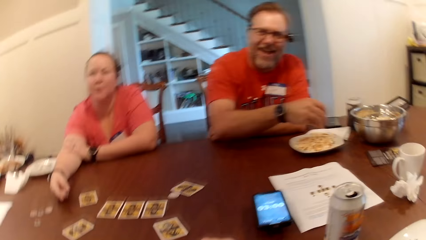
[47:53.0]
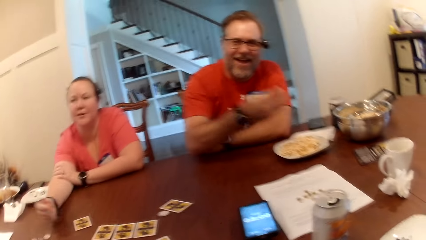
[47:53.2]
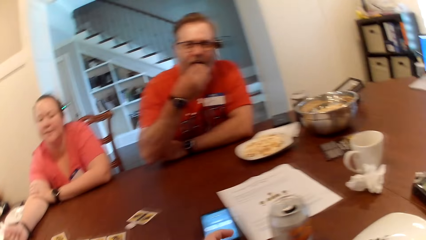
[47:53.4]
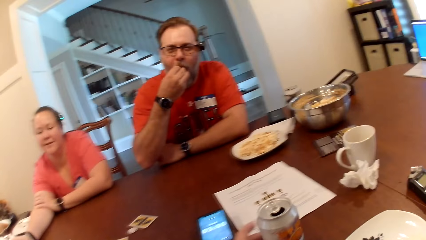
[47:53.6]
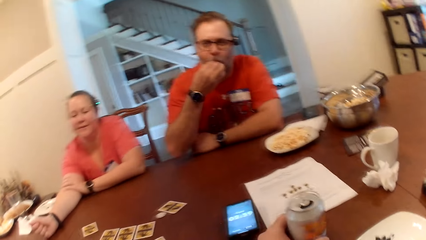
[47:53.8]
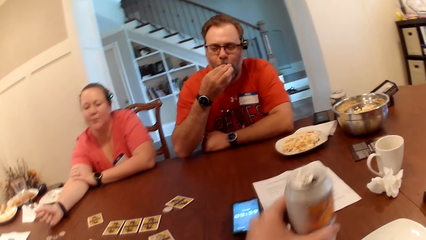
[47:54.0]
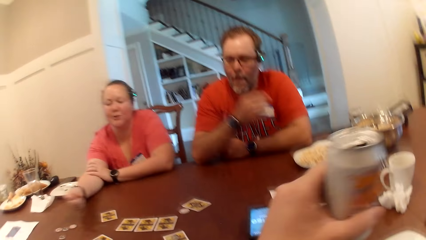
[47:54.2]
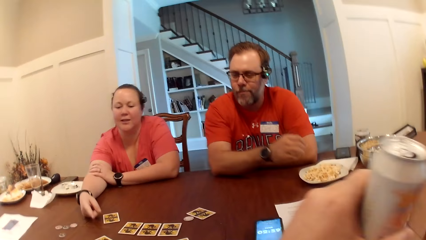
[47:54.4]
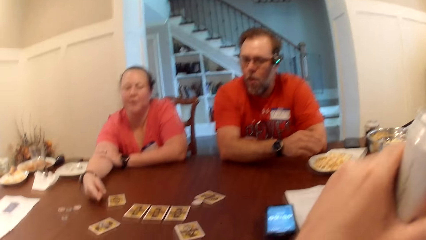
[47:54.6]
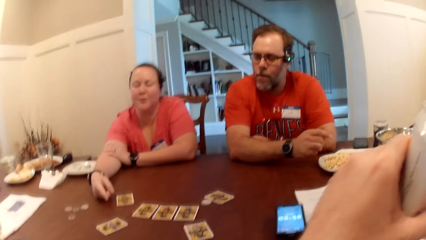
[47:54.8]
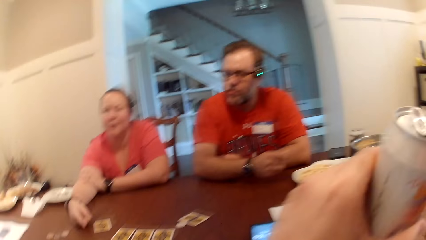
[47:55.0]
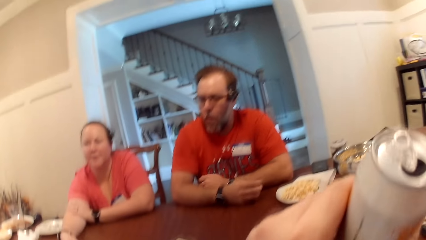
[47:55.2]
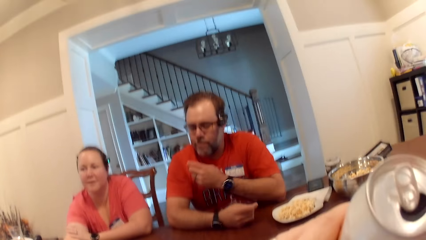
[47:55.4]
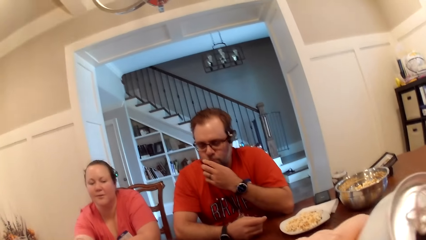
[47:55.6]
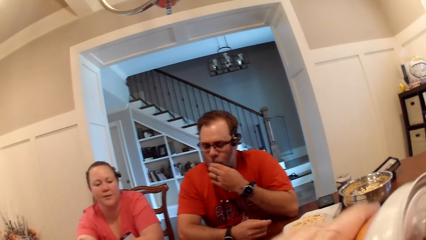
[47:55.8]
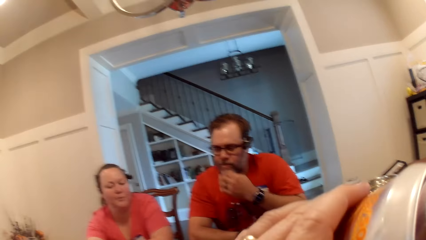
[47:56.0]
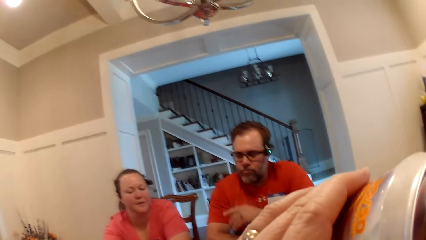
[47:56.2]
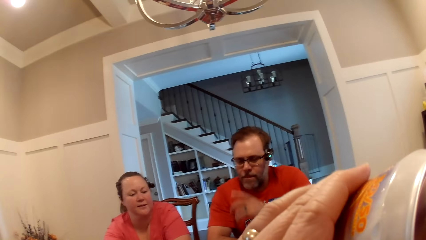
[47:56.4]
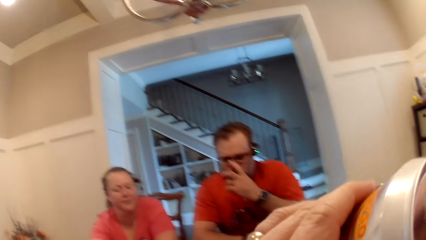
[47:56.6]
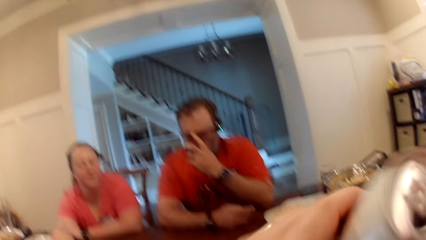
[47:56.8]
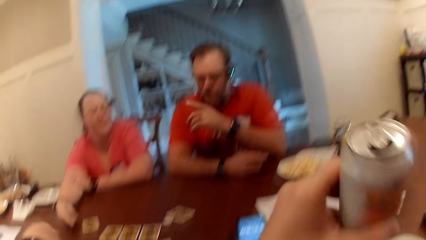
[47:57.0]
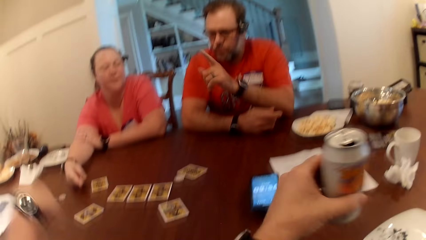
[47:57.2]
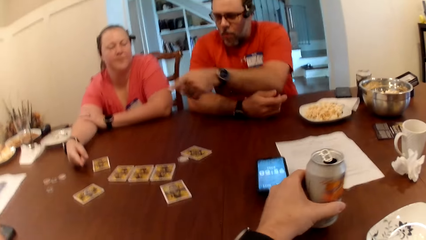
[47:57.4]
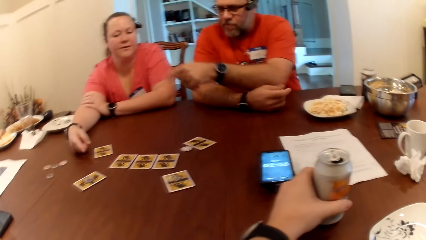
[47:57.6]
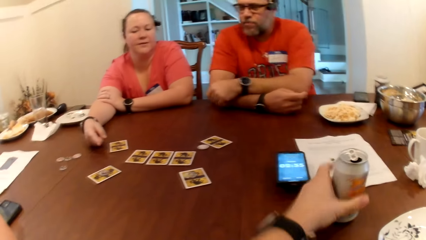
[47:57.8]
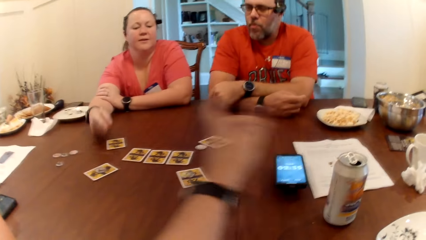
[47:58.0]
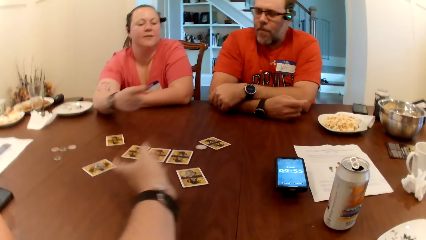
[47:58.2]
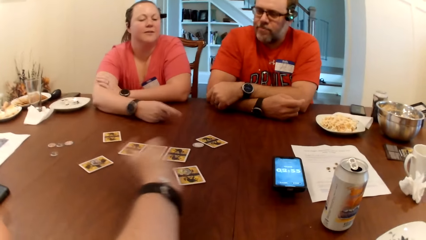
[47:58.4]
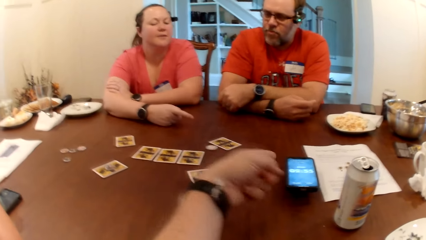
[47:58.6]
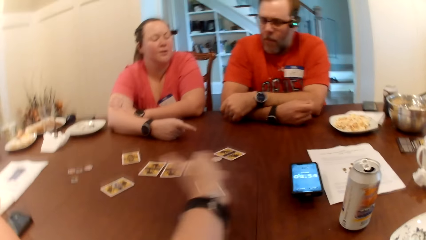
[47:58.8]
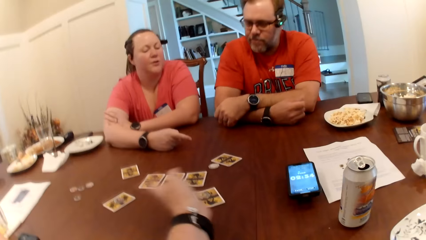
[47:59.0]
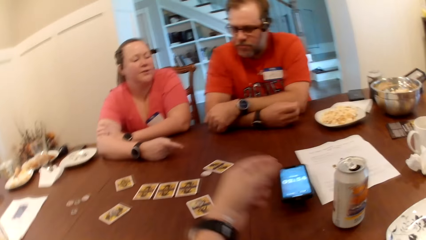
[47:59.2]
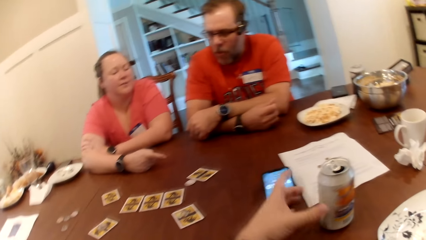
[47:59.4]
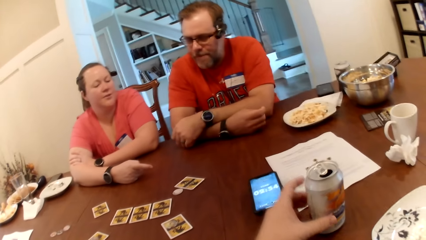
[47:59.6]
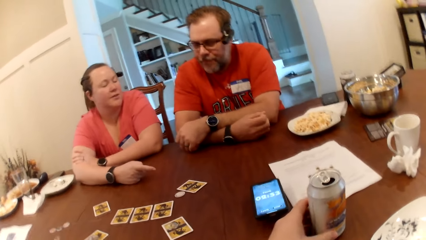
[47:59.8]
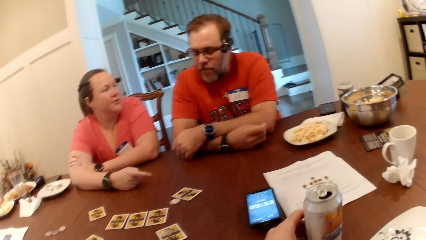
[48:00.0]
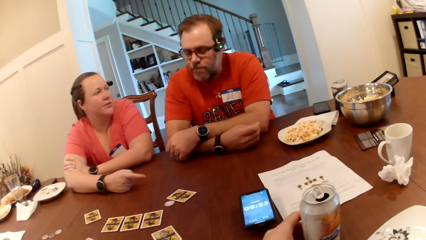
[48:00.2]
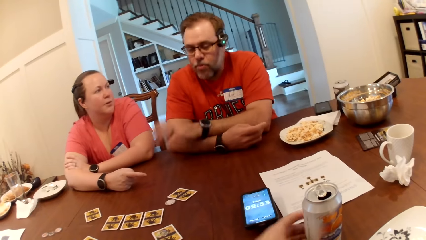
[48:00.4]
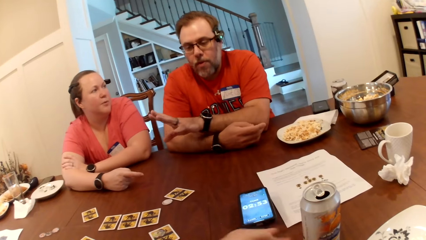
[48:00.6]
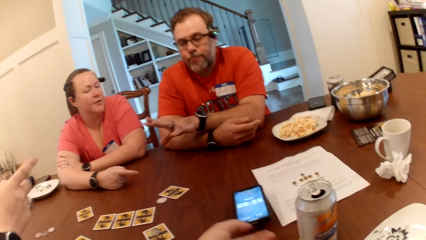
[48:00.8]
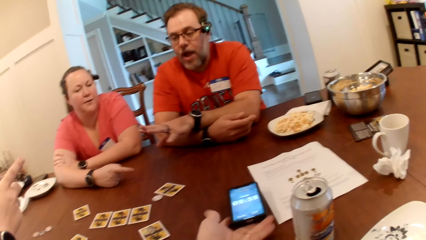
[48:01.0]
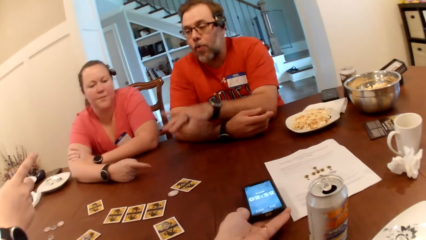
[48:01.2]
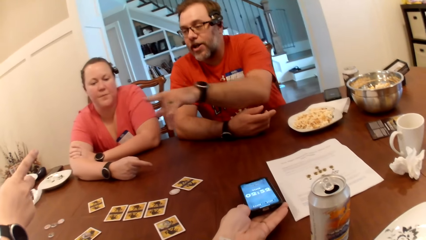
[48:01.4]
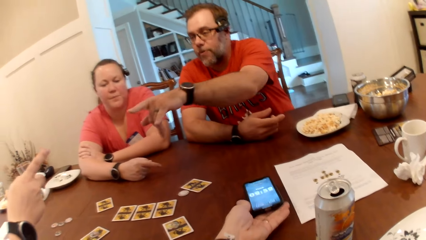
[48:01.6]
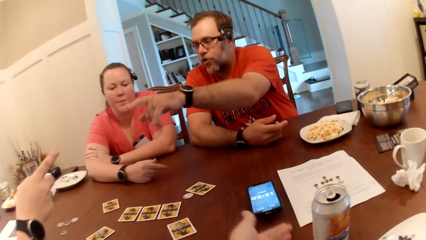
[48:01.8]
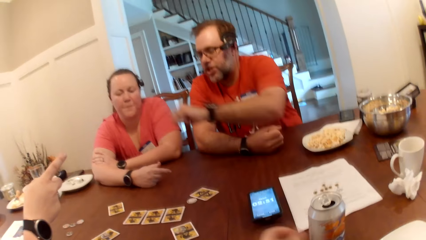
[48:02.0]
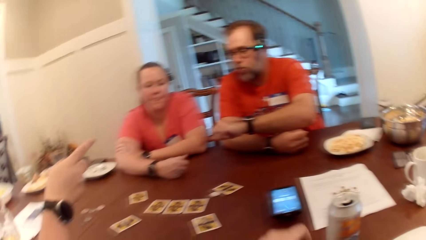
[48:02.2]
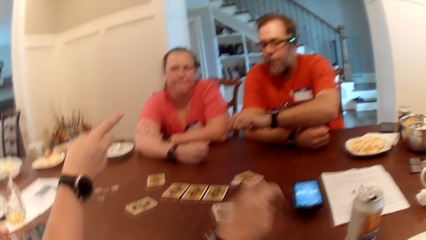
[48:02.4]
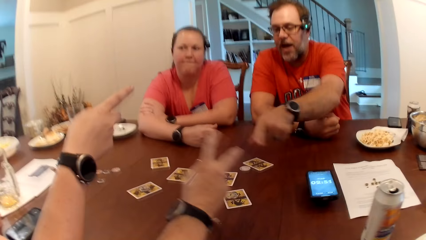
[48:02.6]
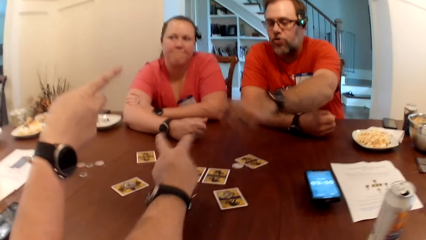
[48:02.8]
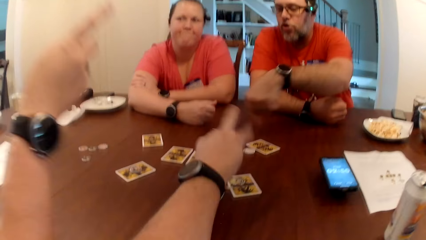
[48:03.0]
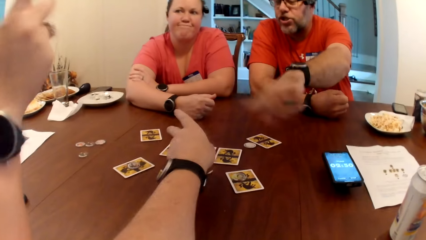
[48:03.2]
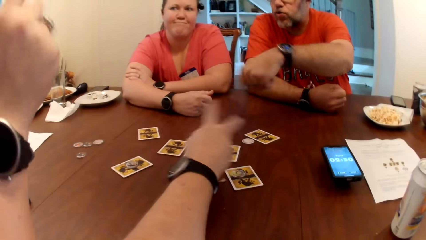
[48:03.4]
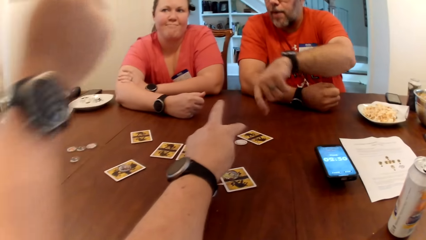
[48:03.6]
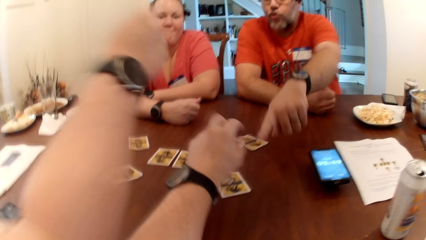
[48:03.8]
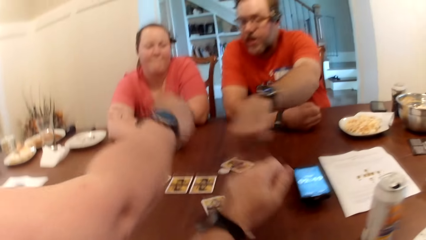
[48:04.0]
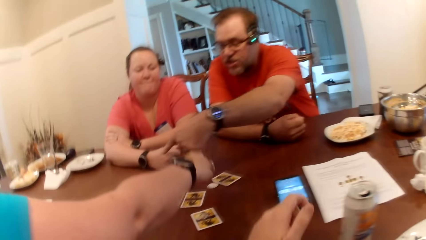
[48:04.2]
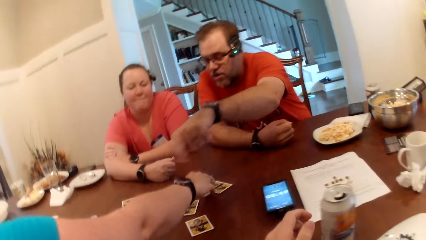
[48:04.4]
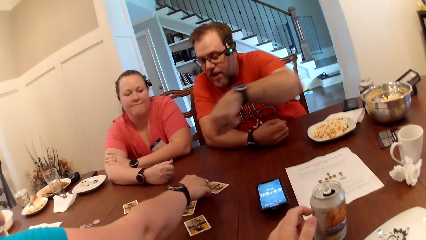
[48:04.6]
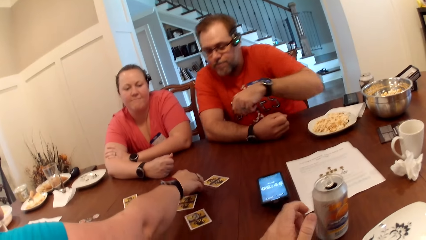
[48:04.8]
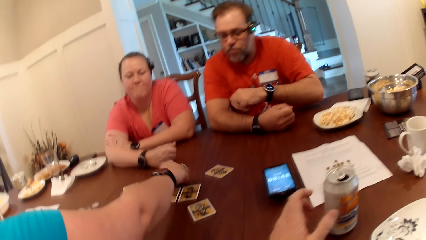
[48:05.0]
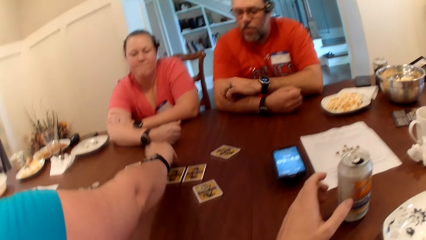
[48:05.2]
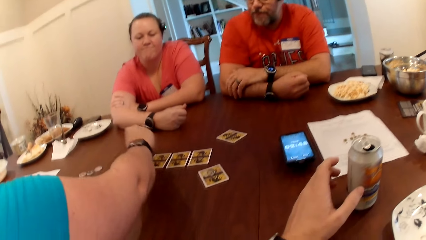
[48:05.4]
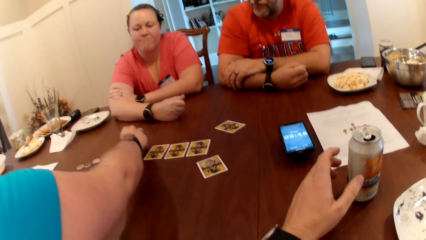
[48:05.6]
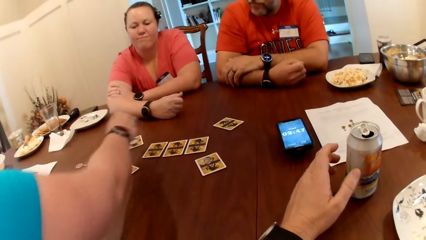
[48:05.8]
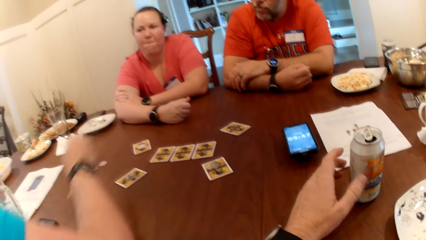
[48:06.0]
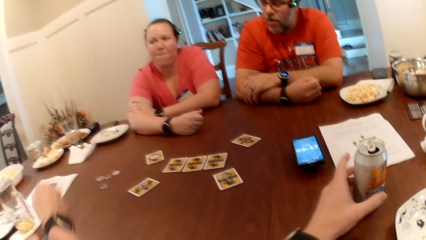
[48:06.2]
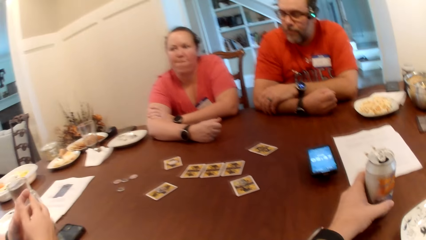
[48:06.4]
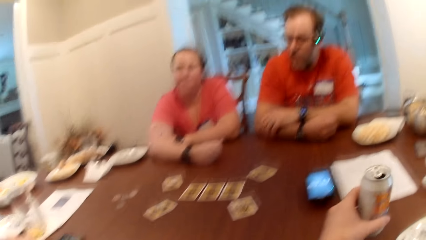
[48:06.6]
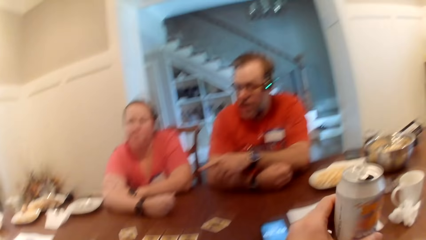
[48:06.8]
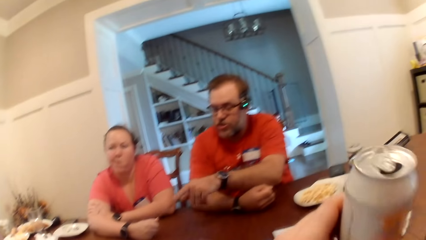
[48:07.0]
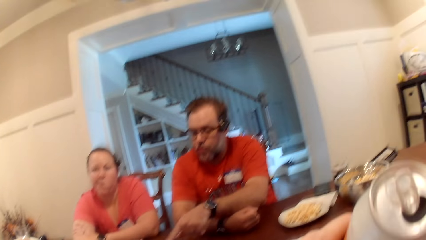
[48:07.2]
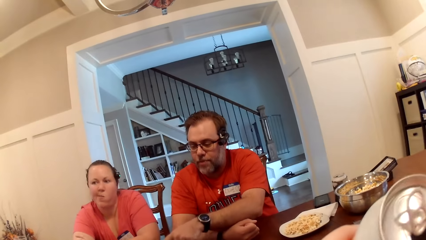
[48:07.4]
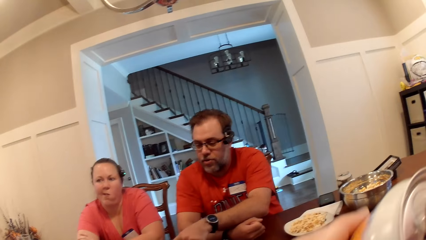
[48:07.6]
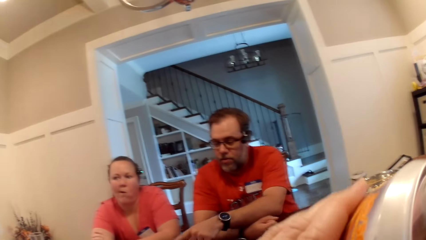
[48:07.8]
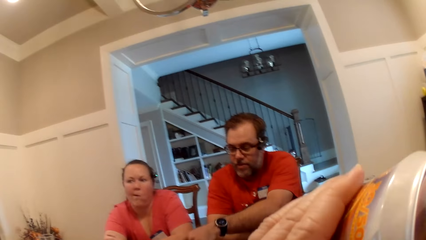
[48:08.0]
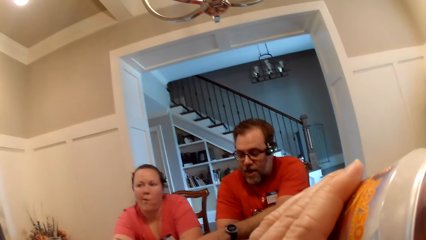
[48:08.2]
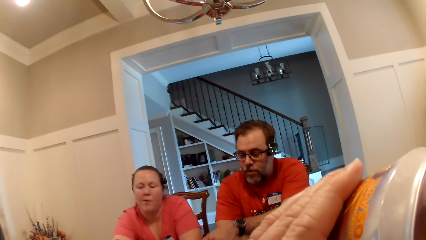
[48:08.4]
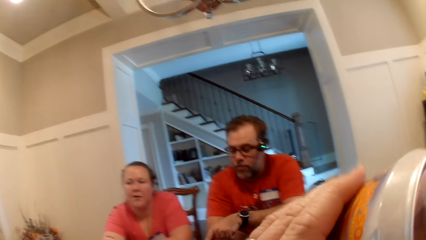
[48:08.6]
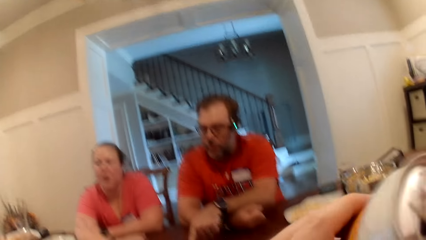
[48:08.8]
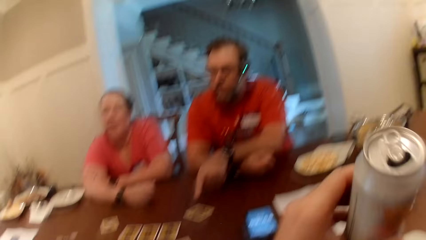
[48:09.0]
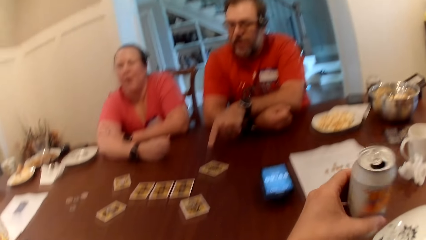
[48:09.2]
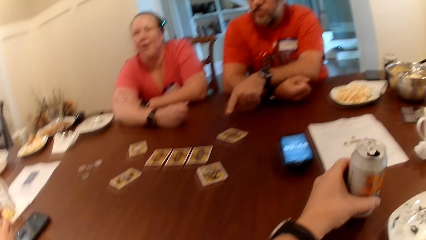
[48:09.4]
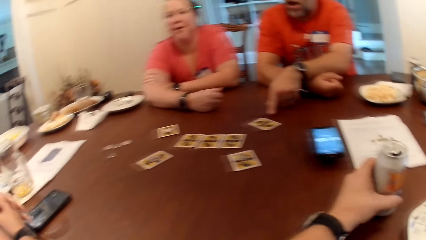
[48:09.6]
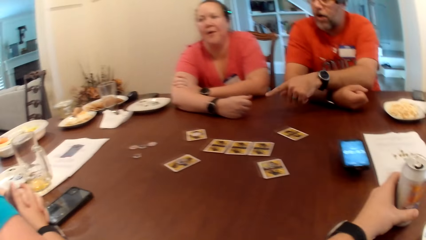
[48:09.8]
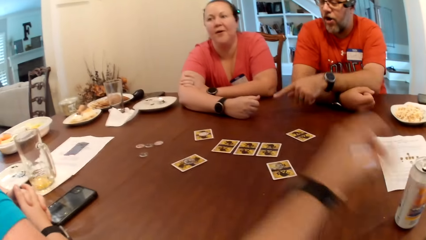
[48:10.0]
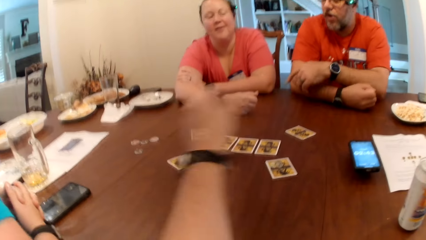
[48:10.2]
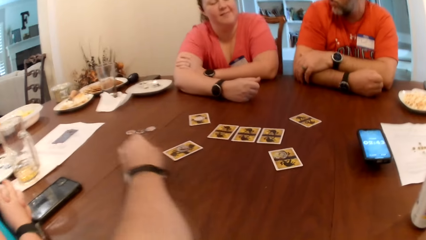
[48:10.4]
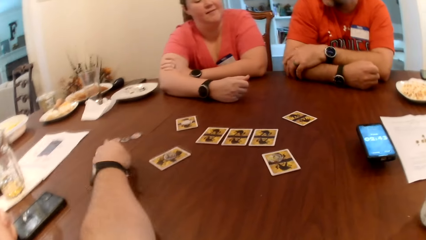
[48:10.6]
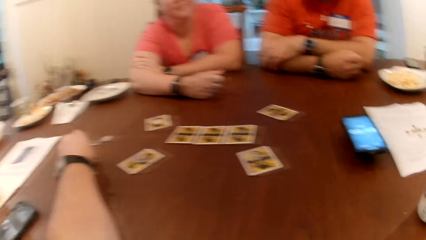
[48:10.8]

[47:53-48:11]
The man picks popcorn from the plate on the table with his right hand and eats the popcorn in his right hand. The camera wearer picks the can drink on the table with his left hand. He drinks the can drink in his left hand. The man cleans his mouth with his left hand and adjusts the pair of glasses with his left hand. The camera wearer drops the can drink on the table with his left hand. He converses. A woman interacts with the man. The camera wearer moves the can drink on the table with his left hand. The woman converses. The camera wearer moves the phone on the table with his left hand. The man picks a snack. The camera wearer converses. Another woman moves a poker chip from the table to a card with her right hand. The other woman holds the card. The camera wearer picks the can drink on the table with his left hand. He drinks the can drink in his left hand. He drops the can drink on the table with his left hand.
